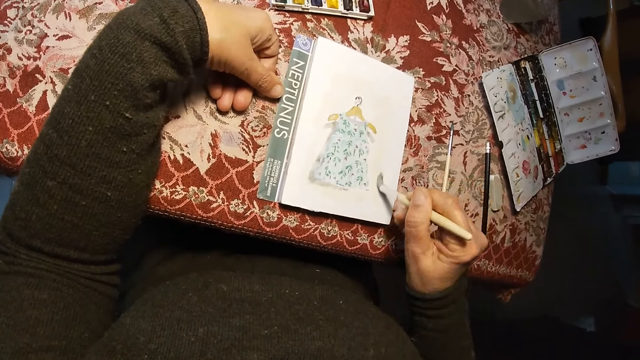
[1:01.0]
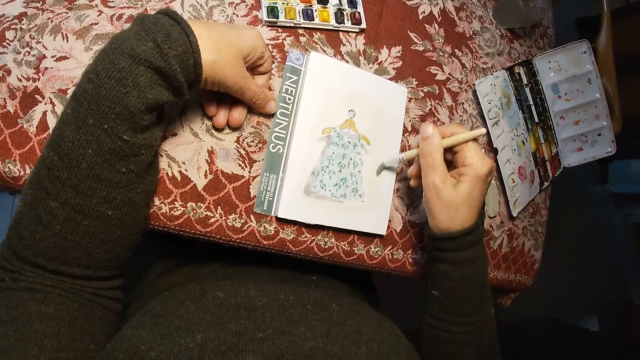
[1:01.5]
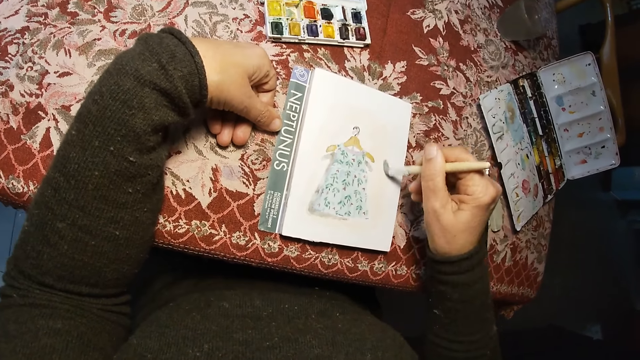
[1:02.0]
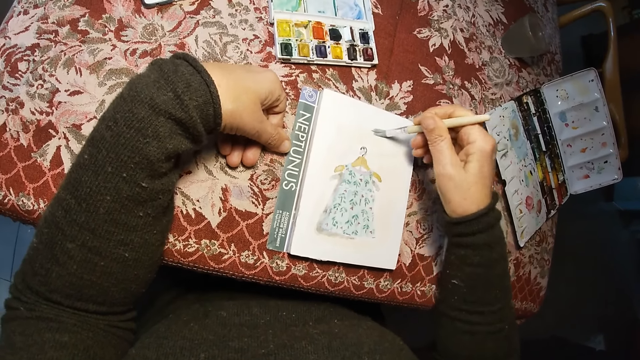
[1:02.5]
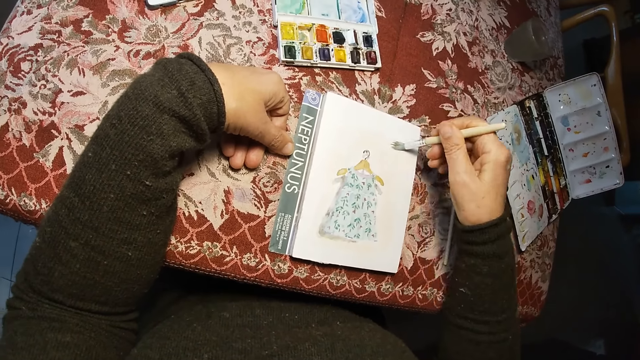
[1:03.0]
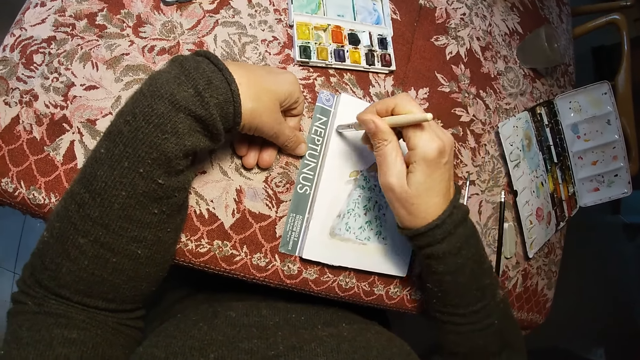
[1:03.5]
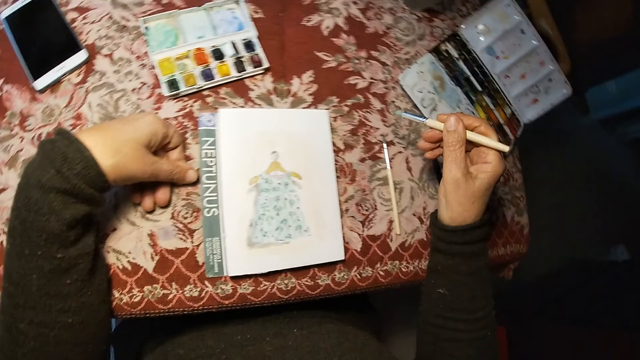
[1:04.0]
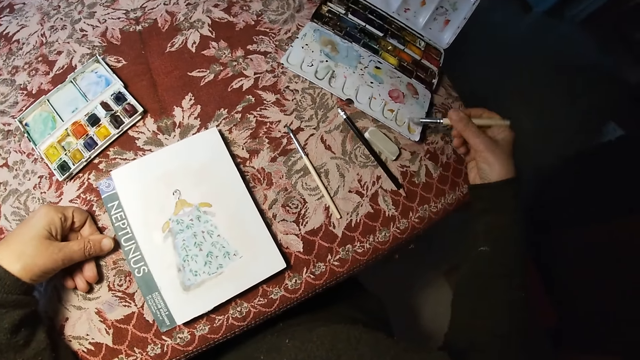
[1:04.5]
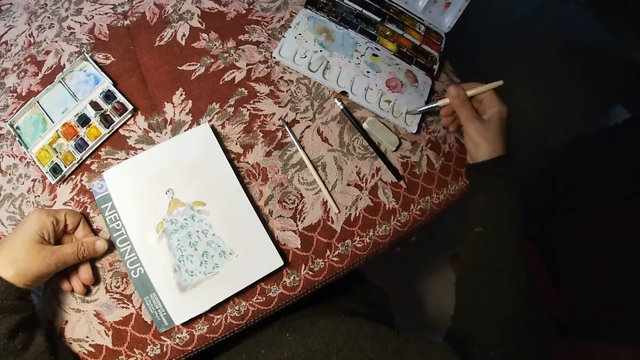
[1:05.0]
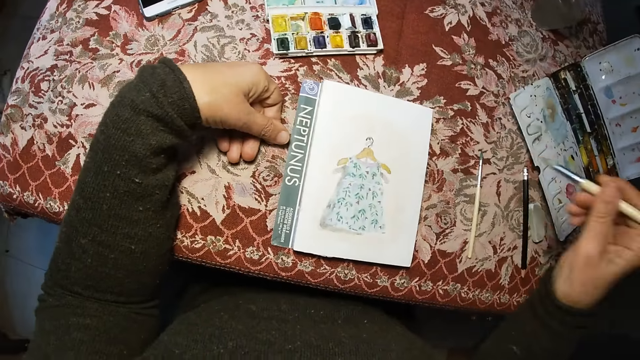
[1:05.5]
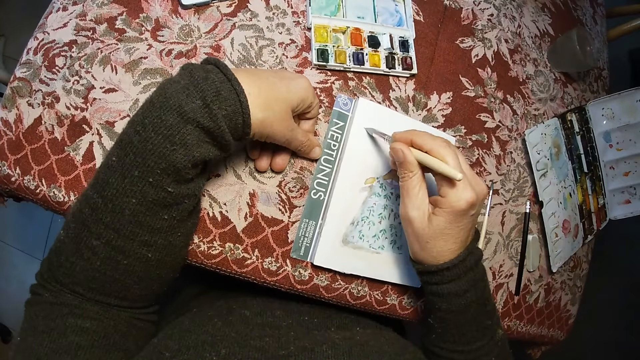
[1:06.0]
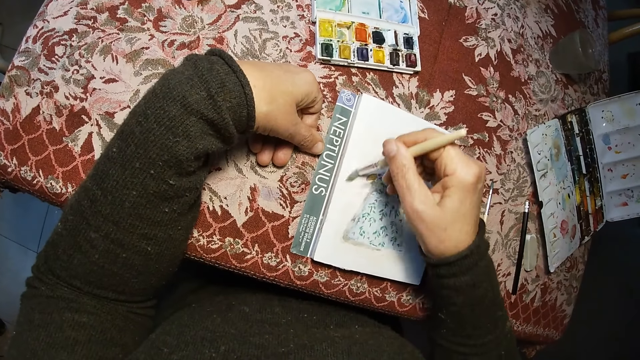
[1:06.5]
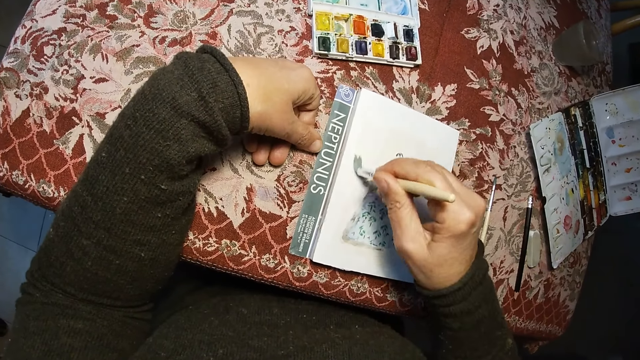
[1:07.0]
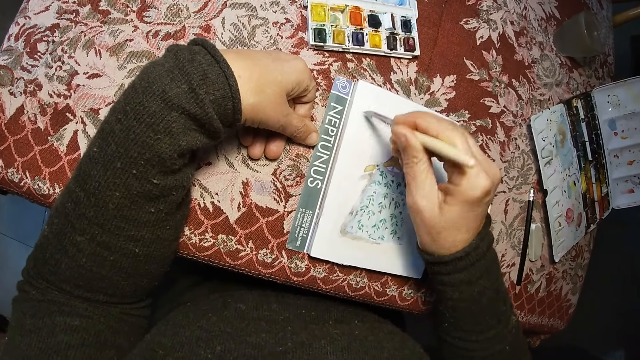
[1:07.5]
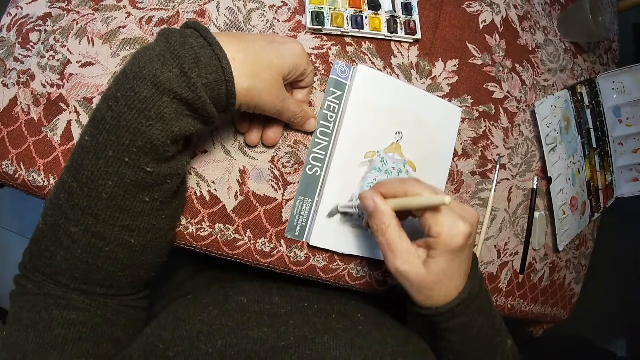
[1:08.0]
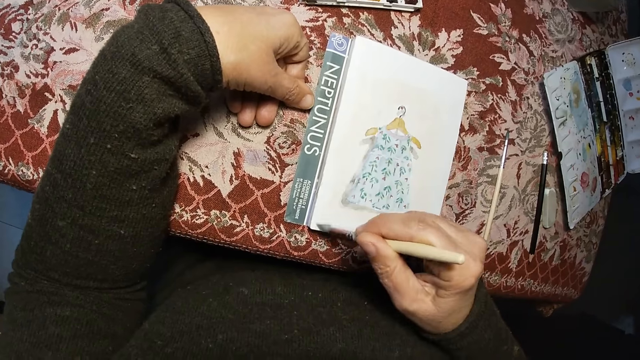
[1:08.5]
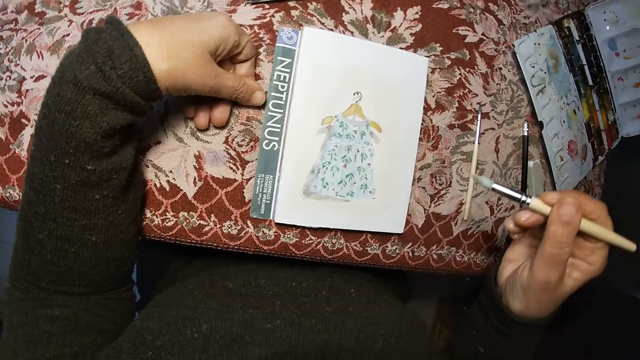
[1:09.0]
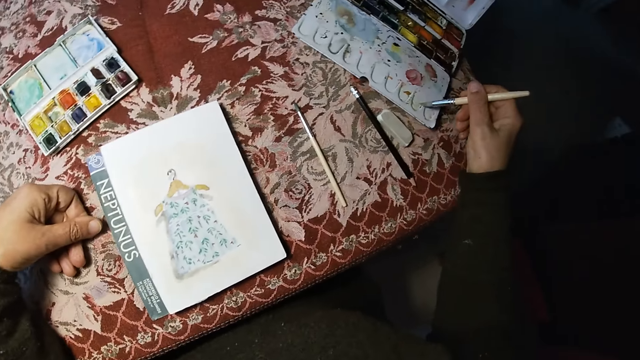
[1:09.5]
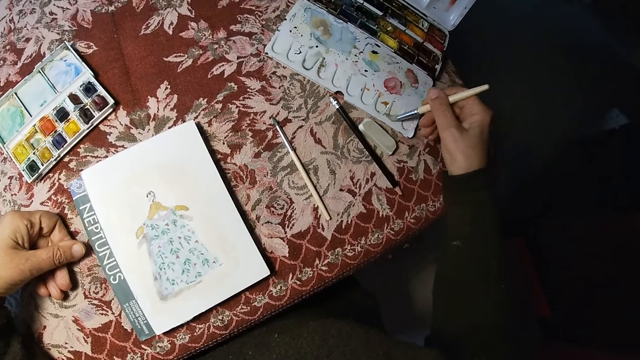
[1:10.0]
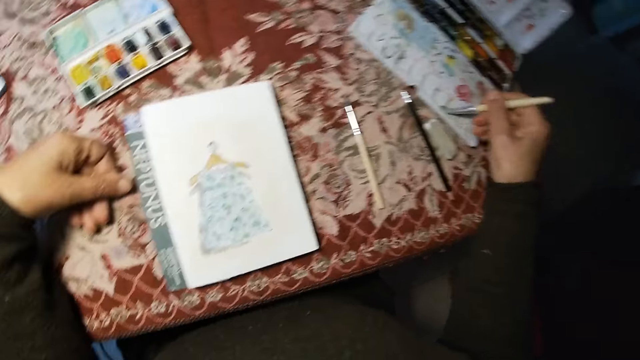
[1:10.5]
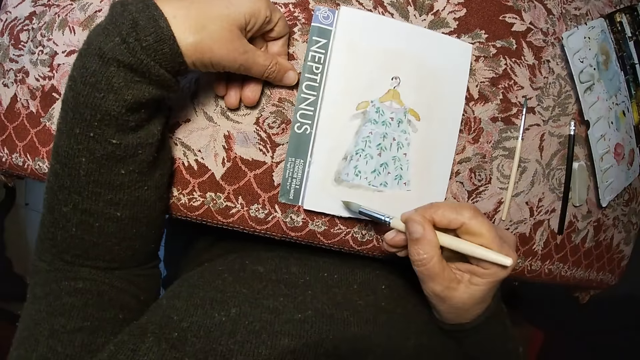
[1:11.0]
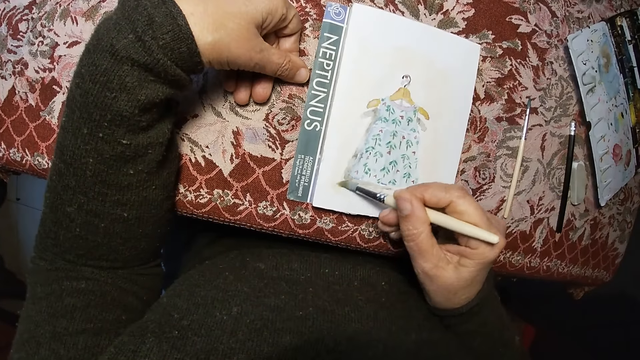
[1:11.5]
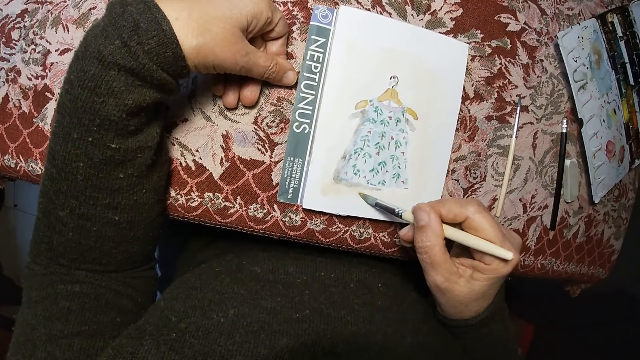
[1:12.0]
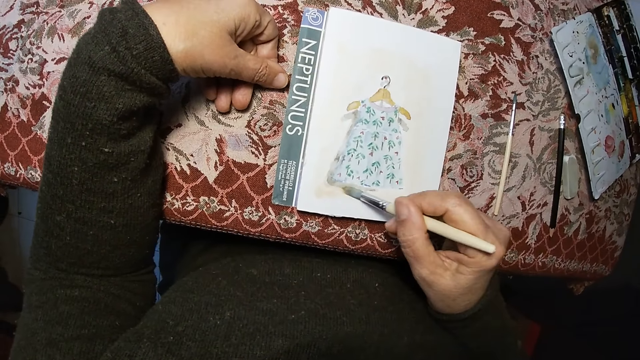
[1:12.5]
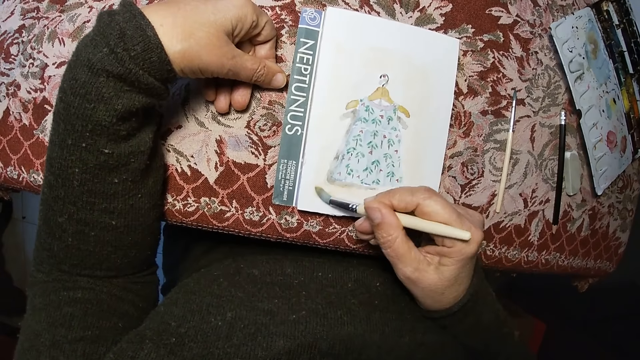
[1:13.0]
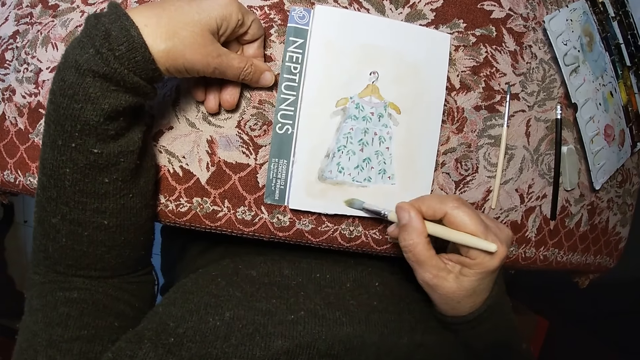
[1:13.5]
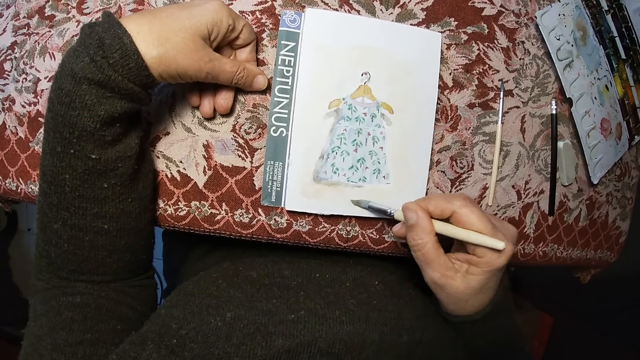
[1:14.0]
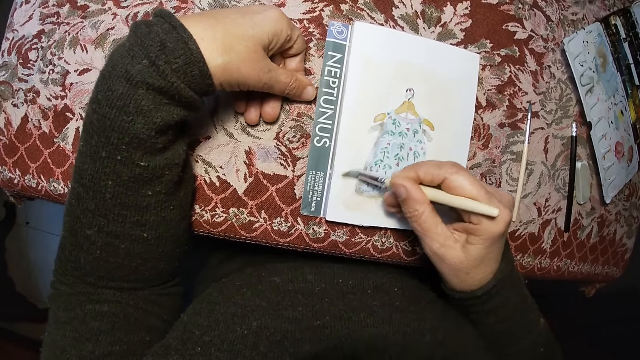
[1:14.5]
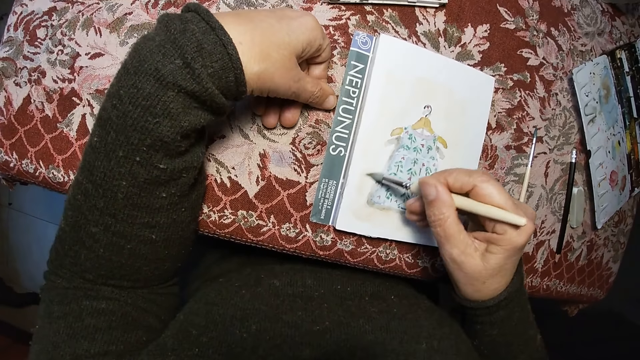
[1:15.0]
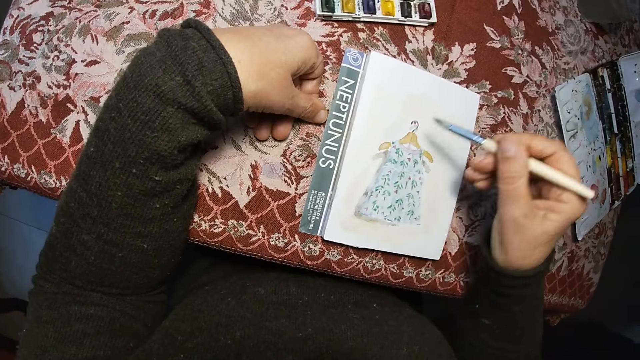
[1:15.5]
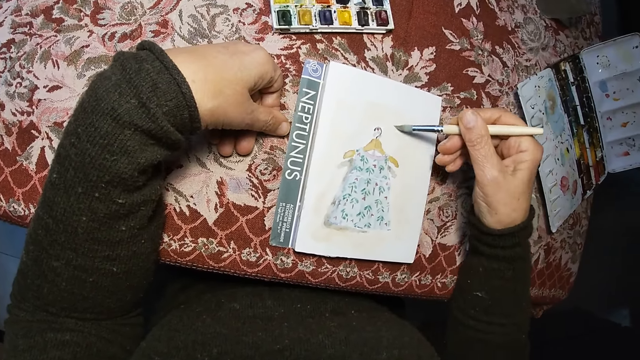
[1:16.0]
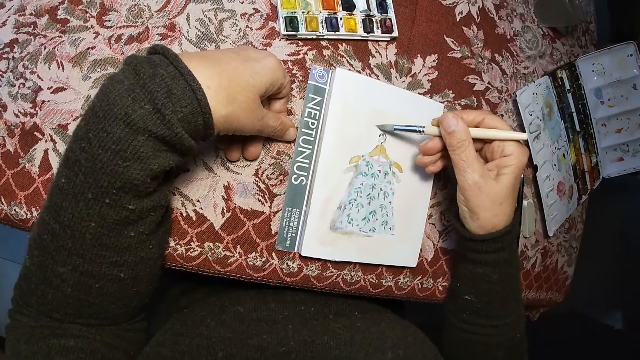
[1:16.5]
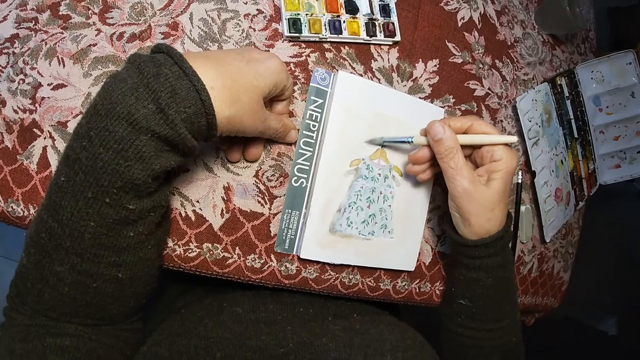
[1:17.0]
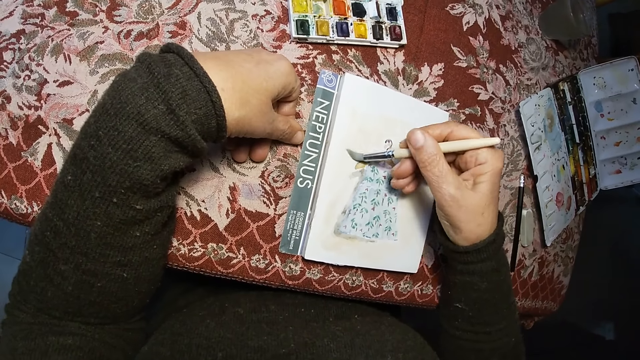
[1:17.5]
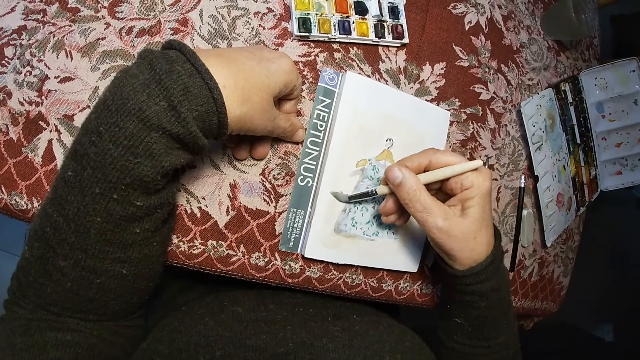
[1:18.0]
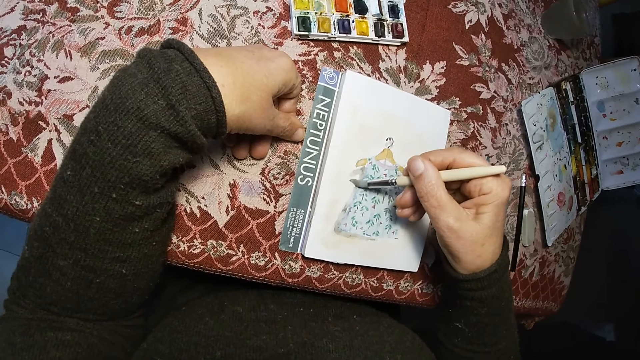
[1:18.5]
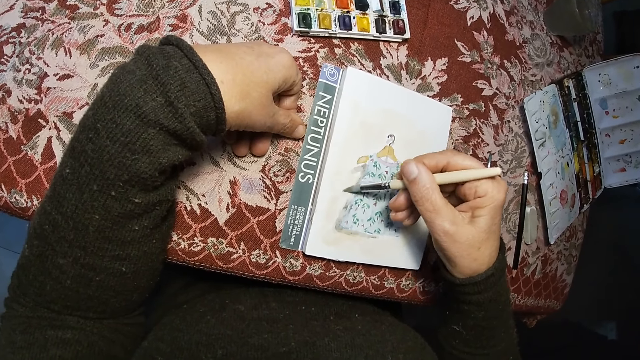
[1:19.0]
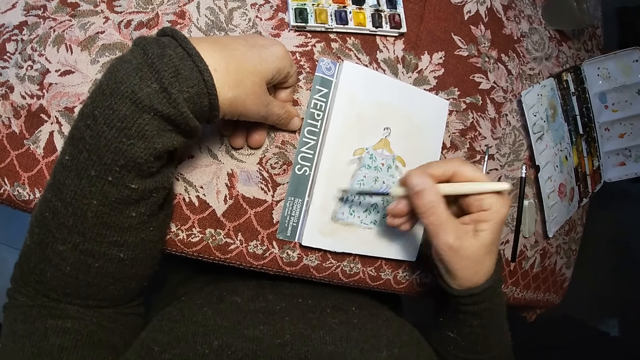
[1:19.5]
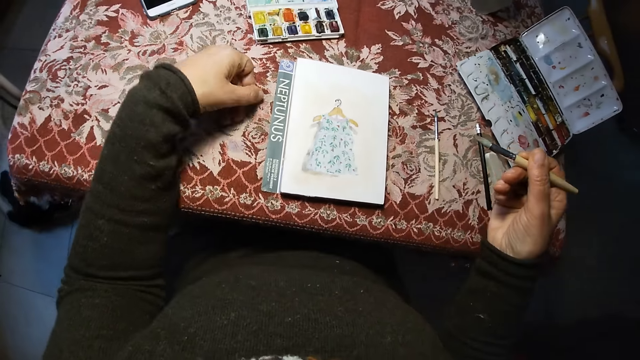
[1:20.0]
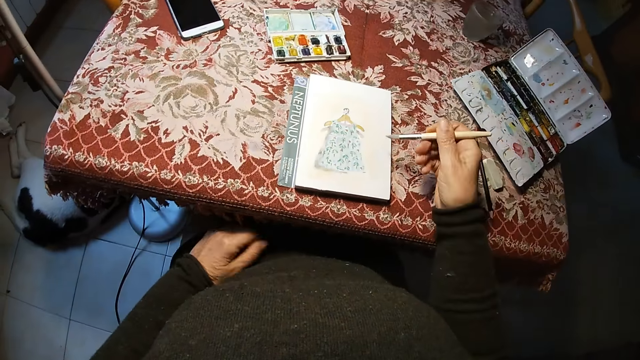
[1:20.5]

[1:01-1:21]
The camera wearer removes the brush on the drawing book. They move their hand towards the palette. They mix the color on the paint box with the brush. They rub the paint brush on the palette. They remove the brush on the paint box. They move their hand towards the paper. They paint the drawing book with the brush. They remove the brush on the drawing book. They move their hand toward the palette. They rub the paint brush on the palette. They mix the color on the paint box with the brush. They remove the brush on the paint box. They move their hand towards the paper. They paint the drawing book with the brush. They raise their hand. They remove the brush on the drawing book. They remove their left hand on the table. They move their hand.
